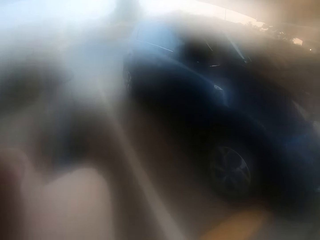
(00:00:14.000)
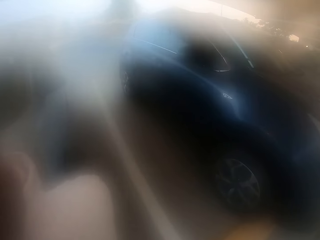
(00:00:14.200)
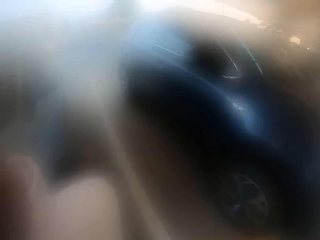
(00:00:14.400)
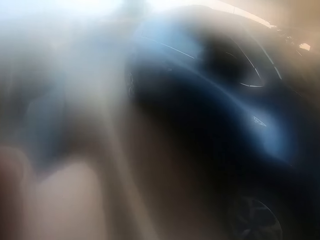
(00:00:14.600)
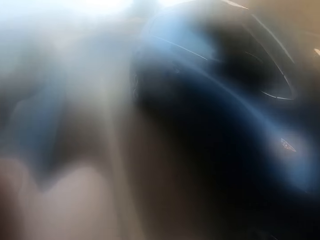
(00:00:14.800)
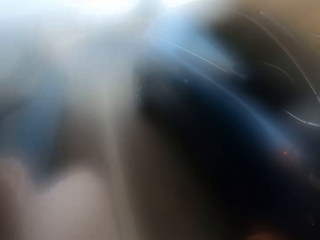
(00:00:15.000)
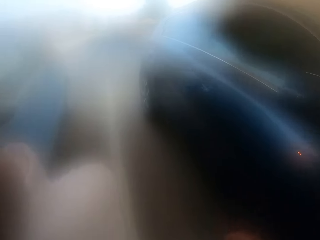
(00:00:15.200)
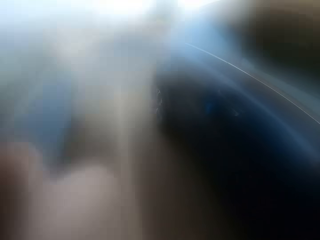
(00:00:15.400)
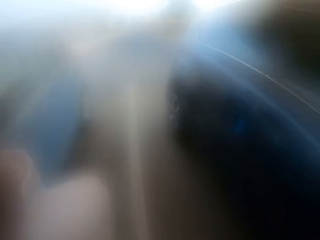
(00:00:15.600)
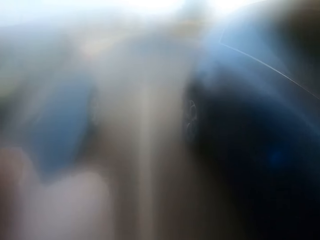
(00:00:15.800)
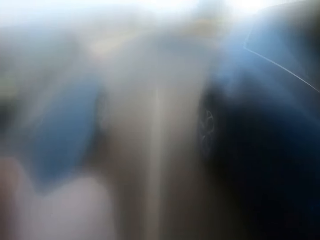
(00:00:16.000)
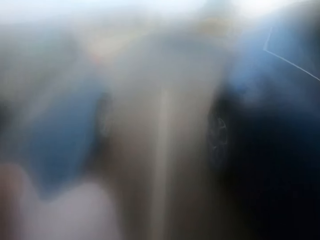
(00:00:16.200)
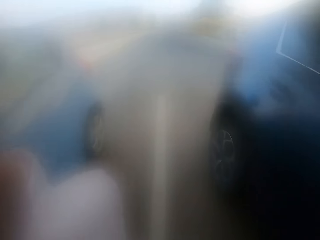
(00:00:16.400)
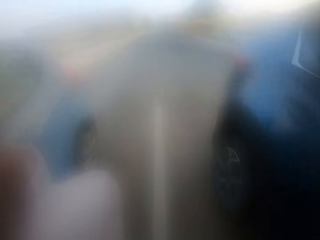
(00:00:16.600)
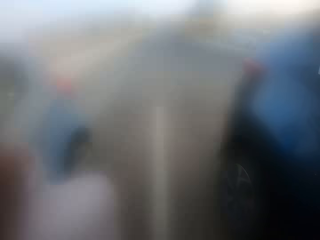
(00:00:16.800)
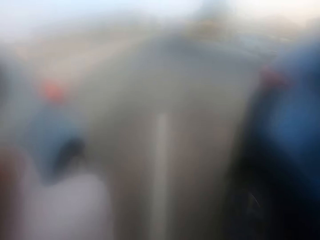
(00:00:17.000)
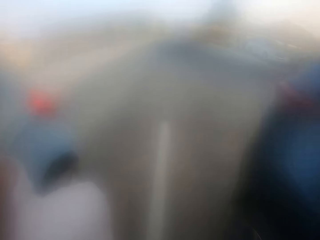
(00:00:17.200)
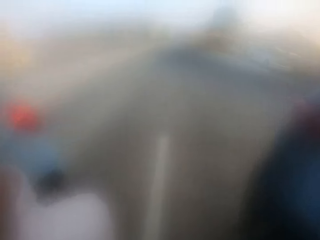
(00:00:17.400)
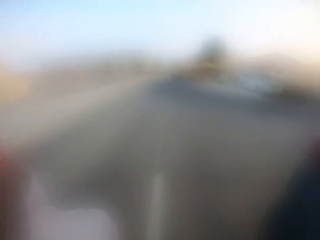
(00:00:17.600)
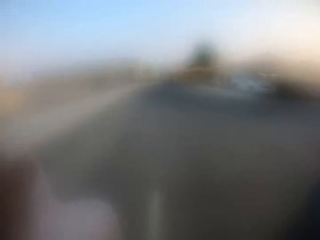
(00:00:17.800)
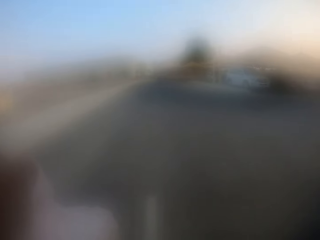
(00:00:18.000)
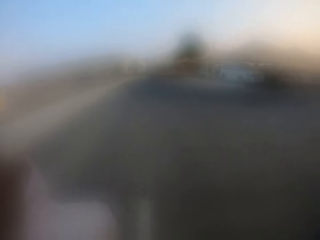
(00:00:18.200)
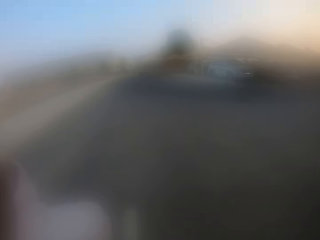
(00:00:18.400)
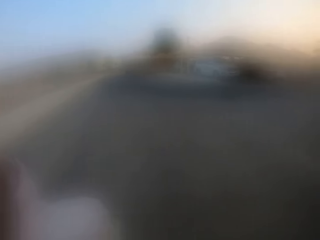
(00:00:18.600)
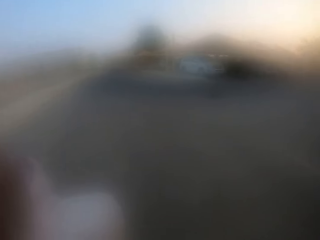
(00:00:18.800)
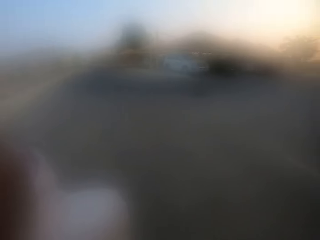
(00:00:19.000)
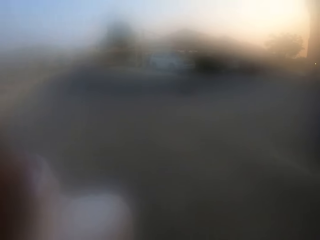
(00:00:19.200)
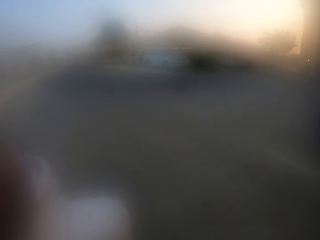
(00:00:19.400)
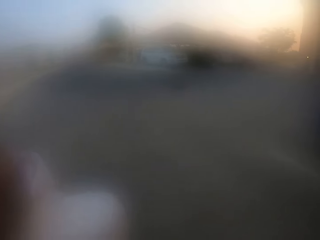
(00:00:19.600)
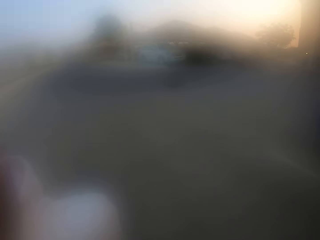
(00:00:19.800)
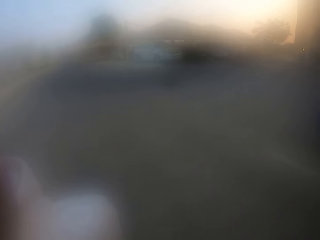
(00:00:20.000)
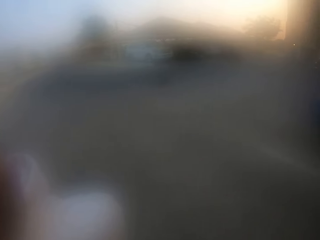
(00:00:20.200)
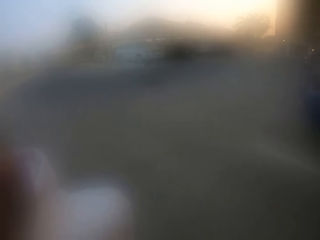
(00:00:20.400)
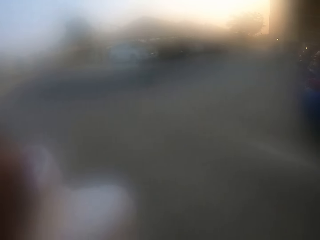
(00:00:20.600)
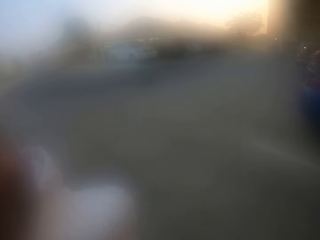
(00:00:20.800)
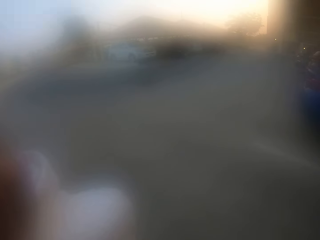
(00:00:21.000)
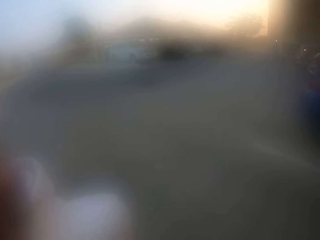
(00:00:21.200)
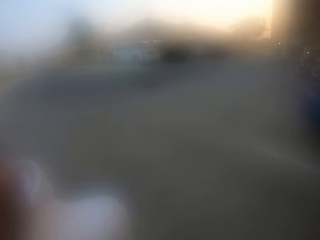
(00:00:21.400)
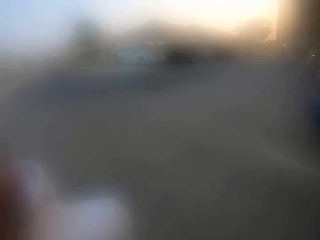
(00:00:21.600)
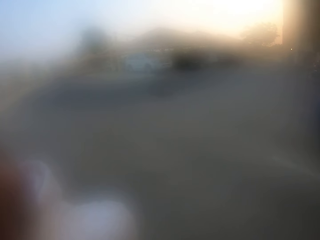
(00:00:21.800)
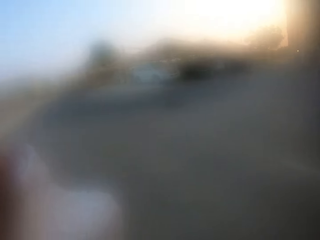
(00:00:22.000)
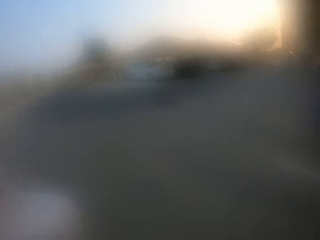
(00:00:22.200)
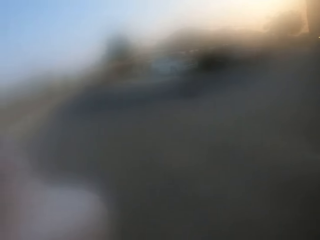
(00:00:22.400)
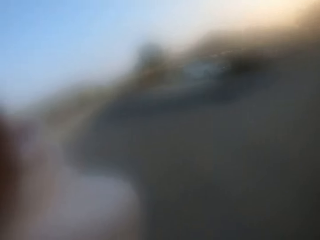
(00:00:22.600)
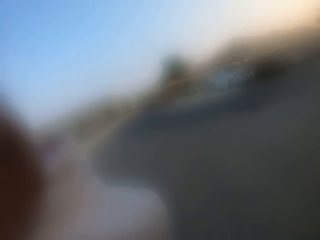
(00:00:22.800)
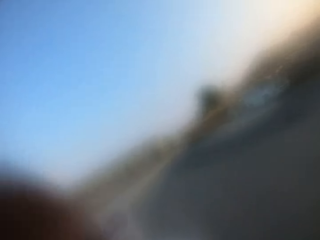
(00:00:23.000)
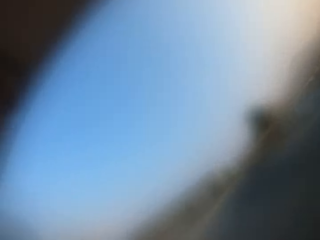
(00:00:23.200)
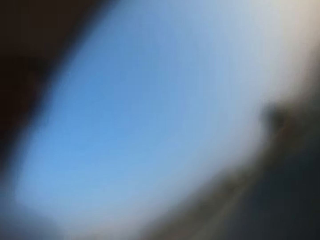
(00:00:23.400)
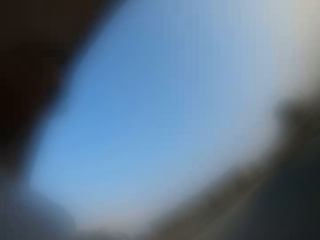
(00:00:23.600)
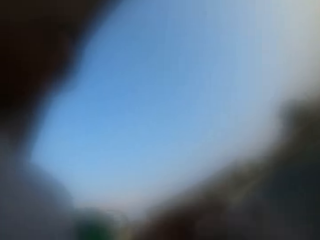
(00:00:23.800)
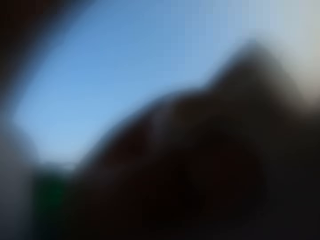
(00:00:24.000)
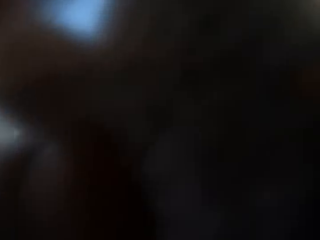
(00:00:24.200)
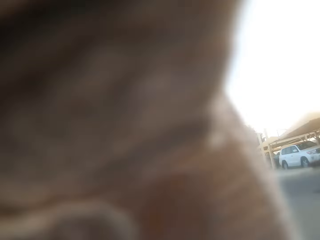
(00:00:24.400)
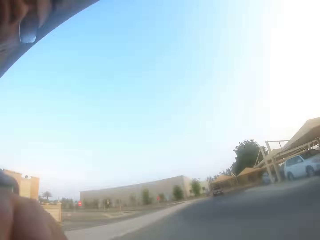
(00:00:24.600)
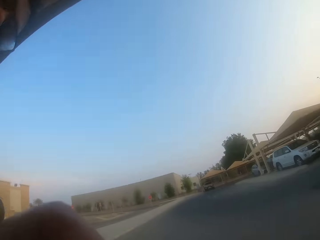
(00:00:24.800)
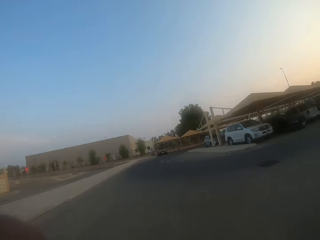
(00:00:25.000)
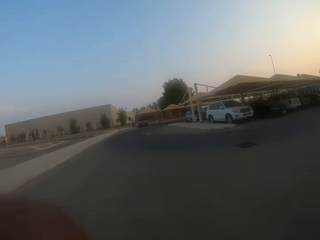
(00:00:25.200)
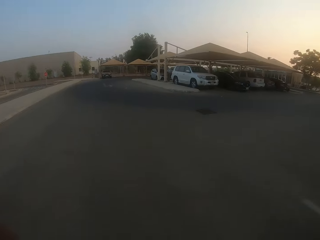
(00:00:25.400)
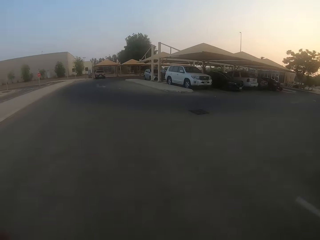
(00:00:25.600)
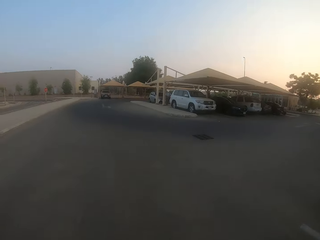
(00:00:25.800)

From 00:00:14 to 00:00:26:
The camera wearer enters the parking area. They walk in the parking lot.

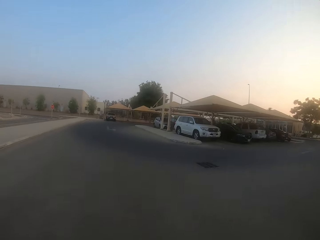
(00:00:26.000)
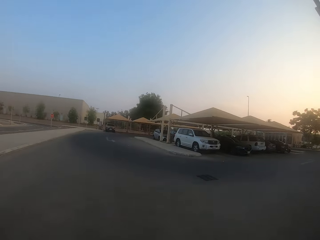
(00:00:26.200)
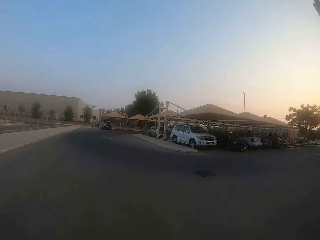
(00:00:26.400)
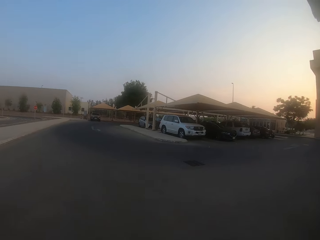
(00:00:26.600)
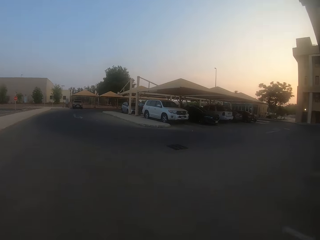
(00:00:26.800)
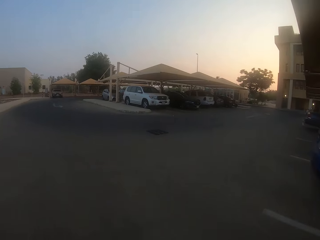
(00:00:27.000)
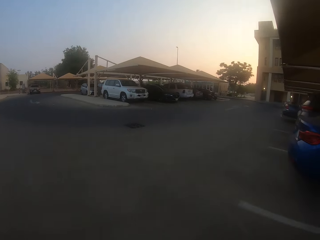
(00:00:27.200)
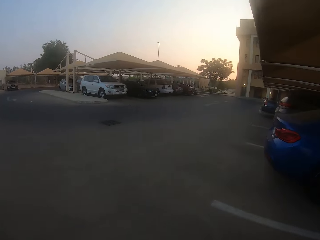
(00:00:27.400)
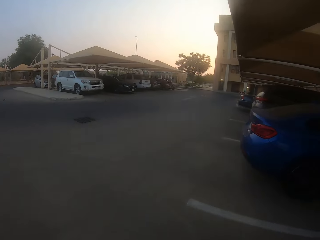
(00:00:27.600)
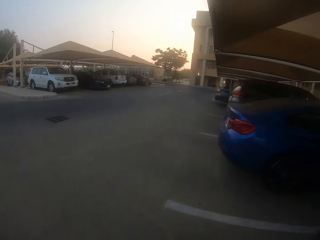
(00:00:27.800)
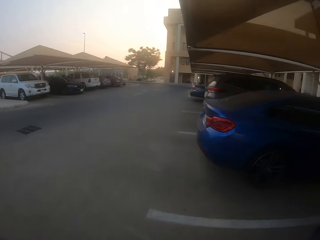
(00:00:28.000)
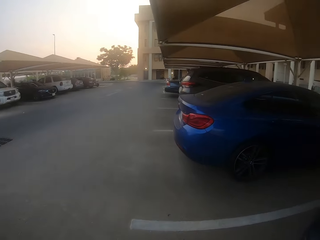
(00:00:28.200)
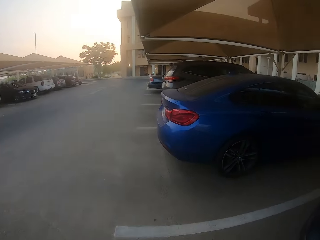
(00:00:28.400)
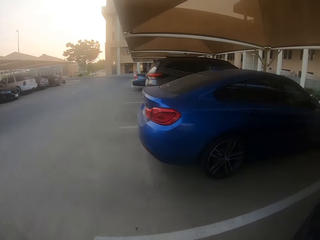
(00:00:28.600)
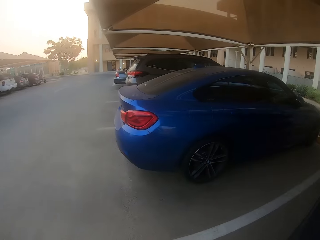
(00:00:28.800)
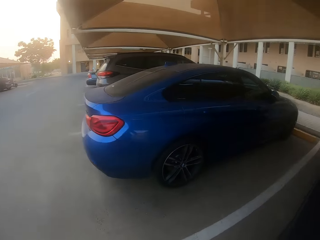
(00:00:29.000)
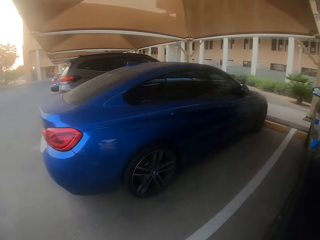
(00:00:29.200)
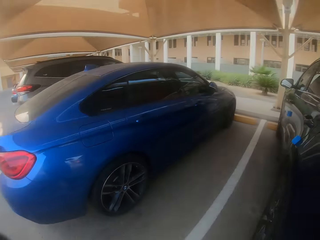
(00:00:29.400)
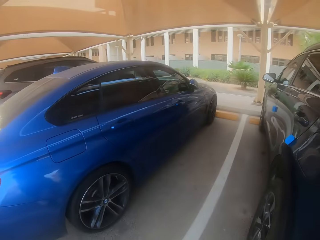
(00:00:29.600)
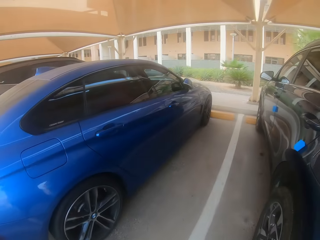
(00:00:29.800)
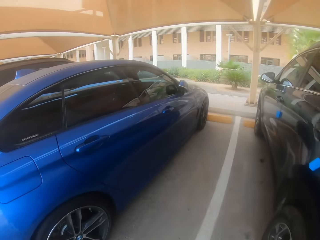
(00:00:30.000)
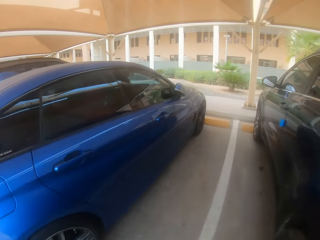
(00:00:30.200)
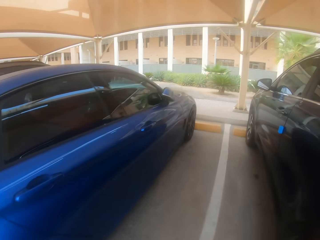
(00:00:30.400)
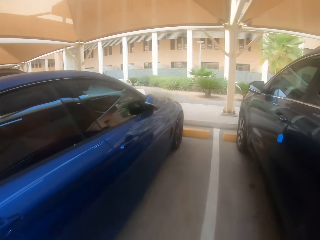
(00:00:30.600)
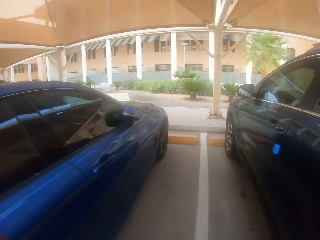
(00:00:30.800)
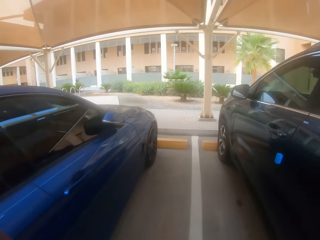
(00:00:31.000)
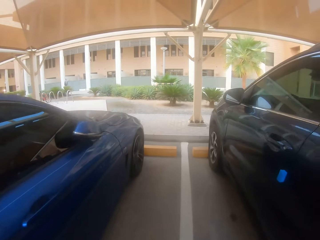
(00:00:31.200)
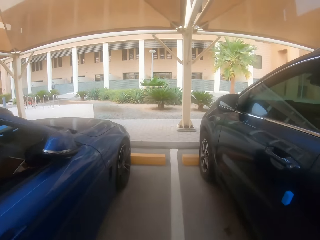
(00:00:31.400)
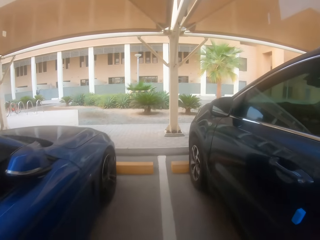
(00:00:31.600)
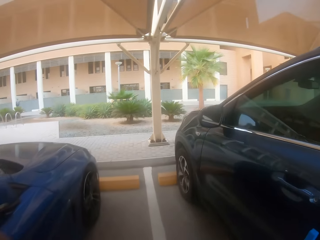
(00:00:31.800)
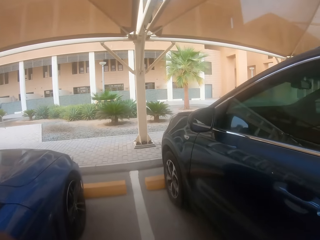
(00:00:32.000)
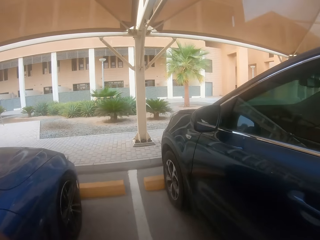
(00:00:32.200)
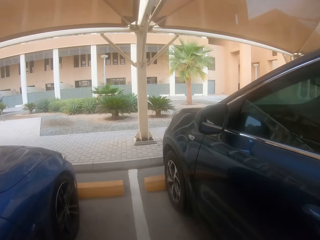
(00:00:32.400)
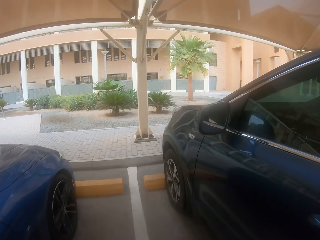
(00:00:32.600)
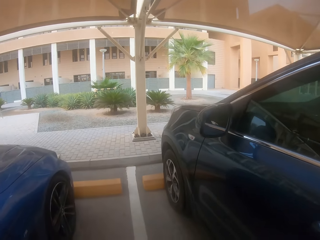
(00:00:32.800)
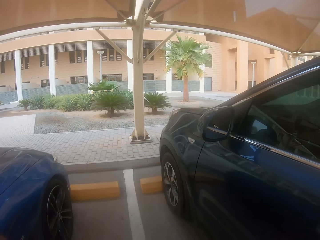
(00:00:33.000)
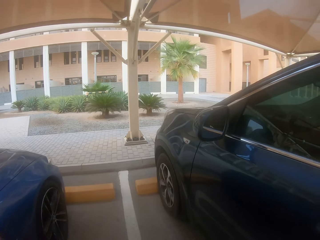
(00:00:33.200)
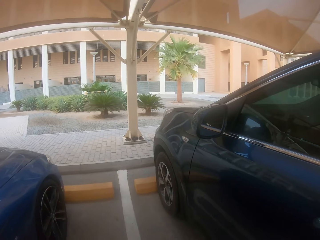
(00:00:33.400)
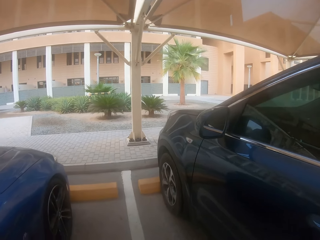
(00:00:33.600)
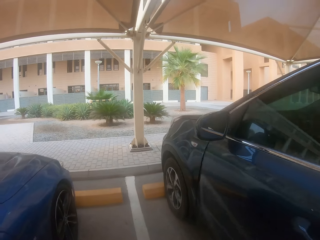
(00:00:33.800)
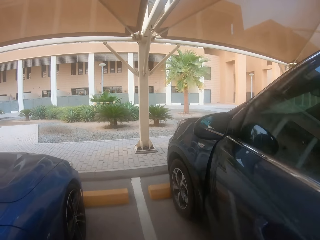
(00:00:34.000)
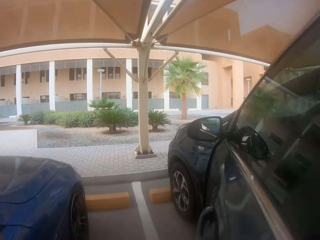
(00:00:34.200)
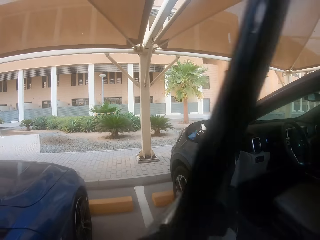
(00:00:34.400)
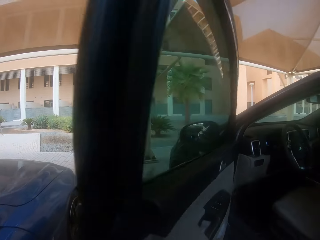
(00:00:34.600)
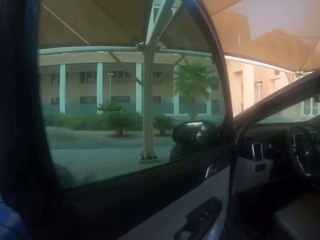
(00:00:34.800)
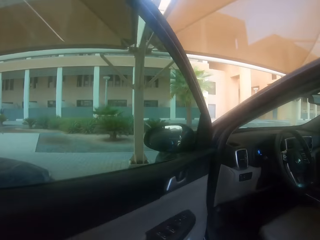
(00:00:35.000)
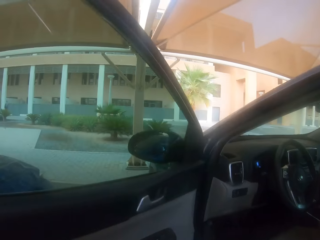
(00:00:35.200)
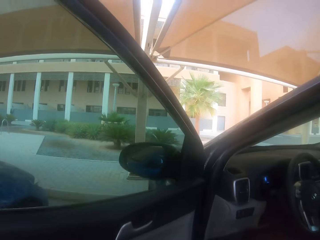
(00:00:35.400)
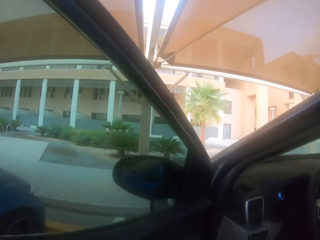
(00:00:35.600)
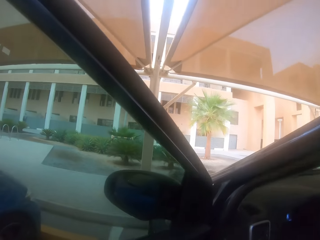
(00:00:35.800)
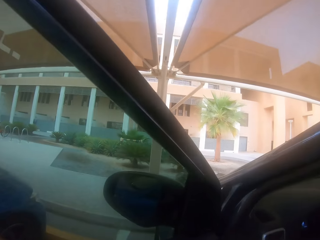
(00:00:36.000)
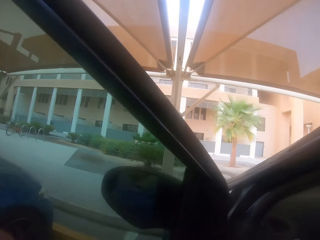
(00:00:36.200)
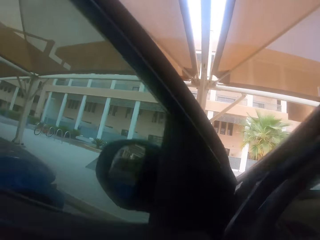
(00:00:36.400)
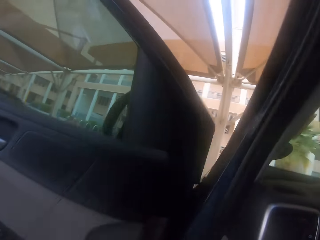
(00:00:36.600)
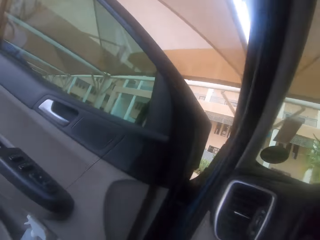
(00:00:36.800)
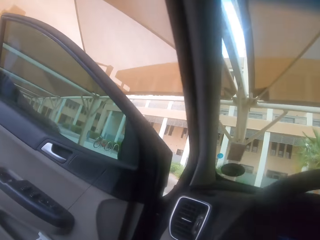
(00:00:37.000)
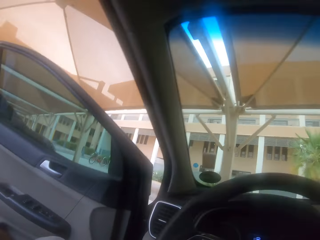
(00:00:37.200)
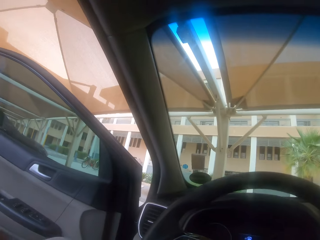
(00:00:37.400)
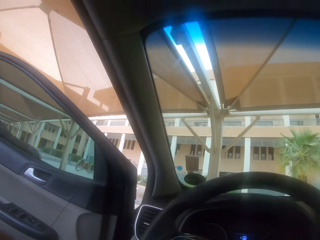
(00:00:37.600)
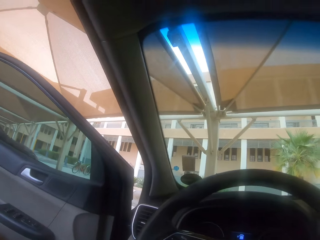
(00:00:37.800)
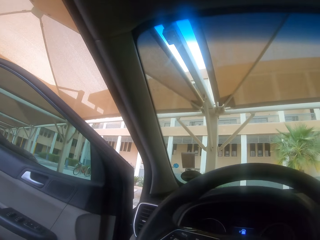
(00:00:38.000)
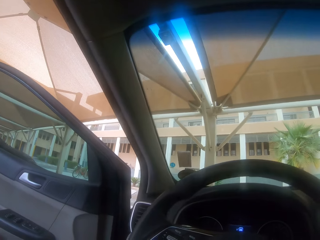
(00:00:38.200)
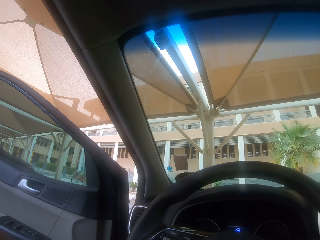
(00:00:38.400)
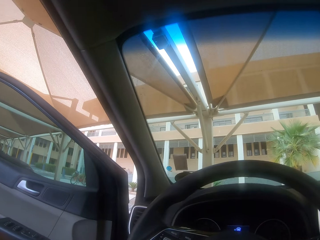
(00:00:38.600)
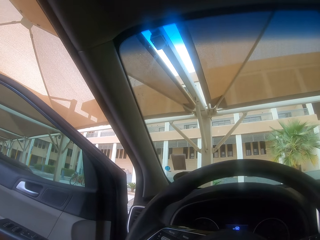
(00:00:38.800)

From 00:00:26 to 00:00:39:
The camera wearer opens the car door. They enter the car.
